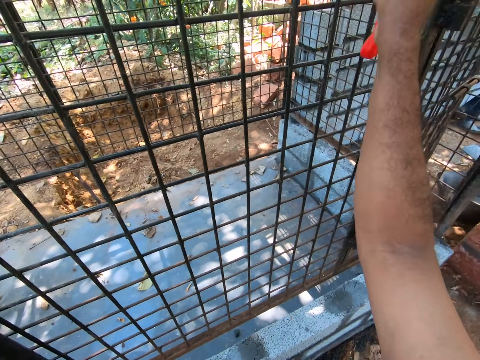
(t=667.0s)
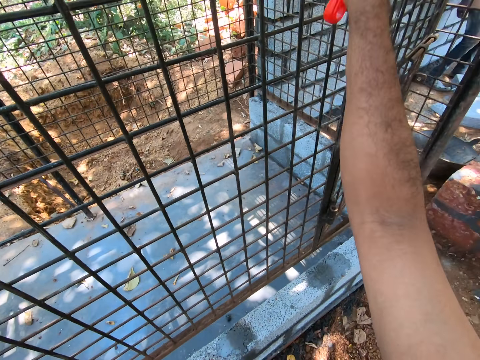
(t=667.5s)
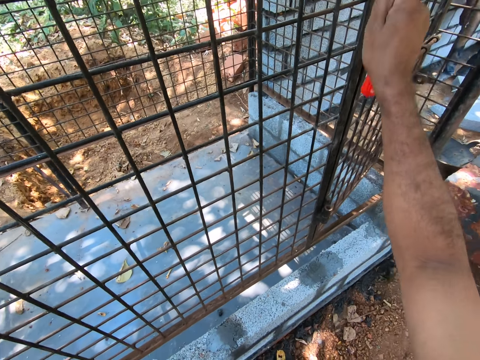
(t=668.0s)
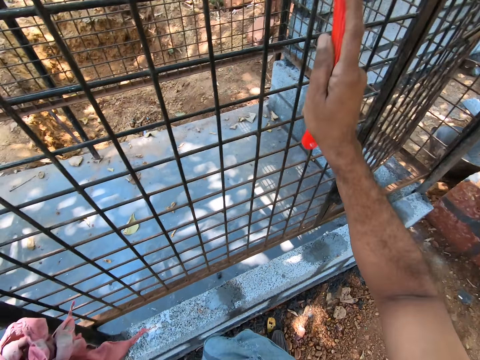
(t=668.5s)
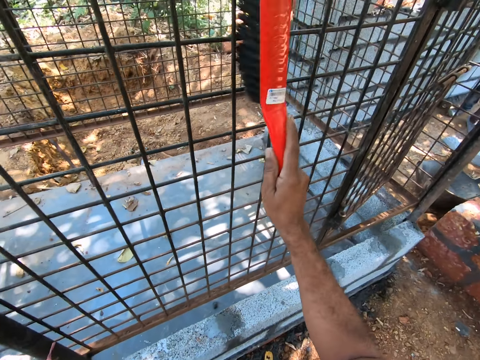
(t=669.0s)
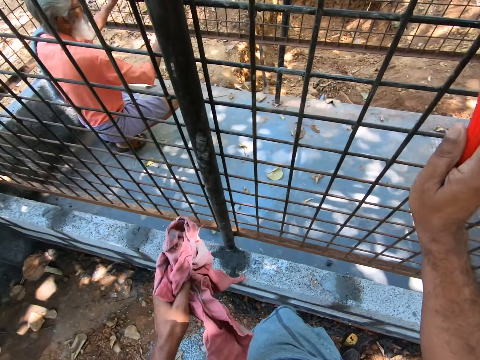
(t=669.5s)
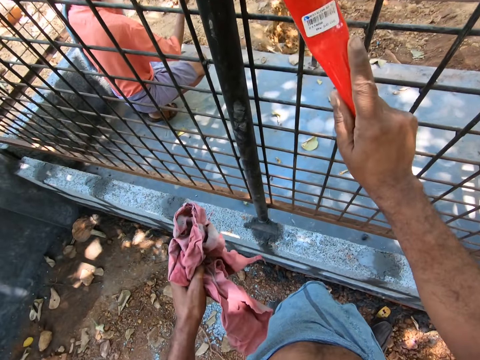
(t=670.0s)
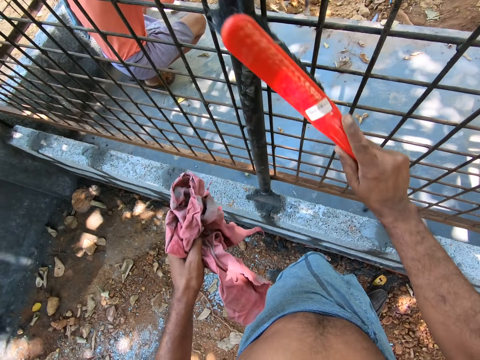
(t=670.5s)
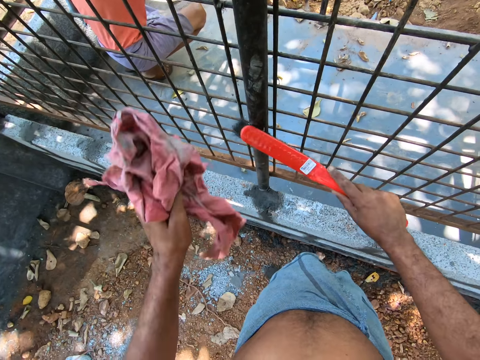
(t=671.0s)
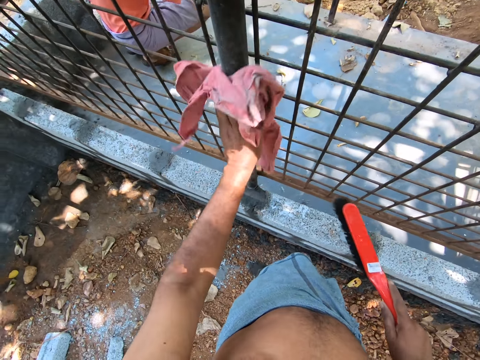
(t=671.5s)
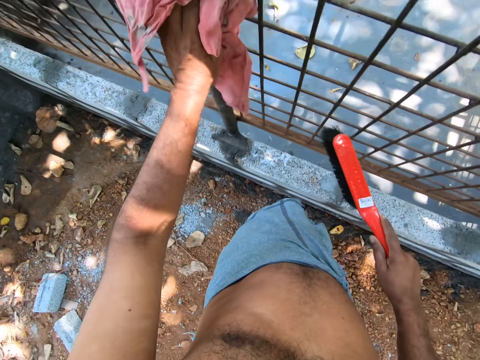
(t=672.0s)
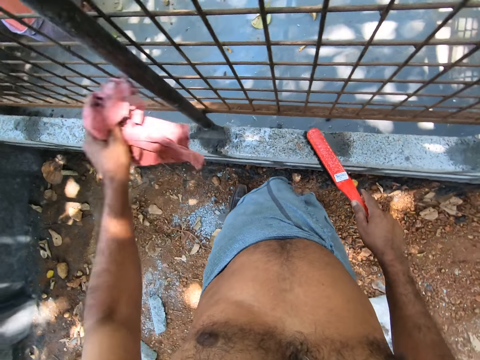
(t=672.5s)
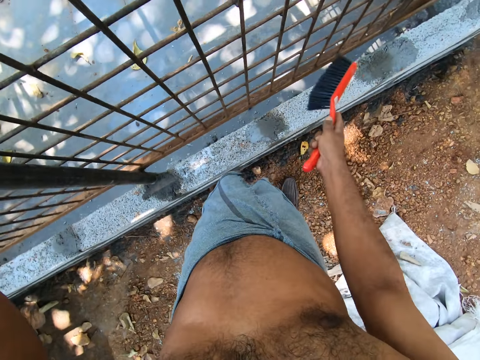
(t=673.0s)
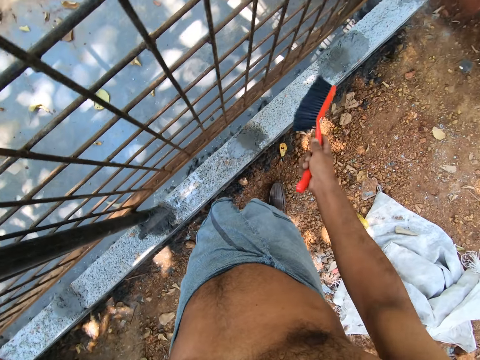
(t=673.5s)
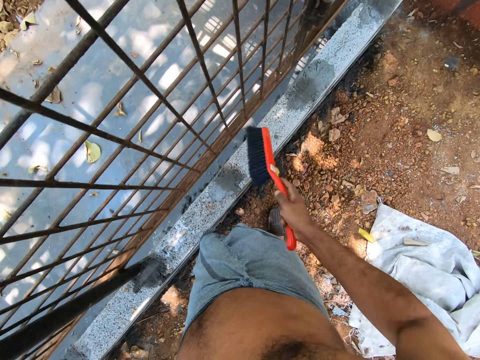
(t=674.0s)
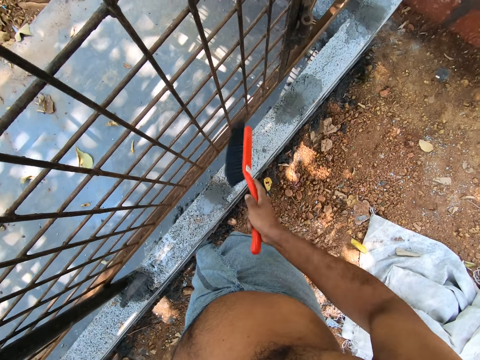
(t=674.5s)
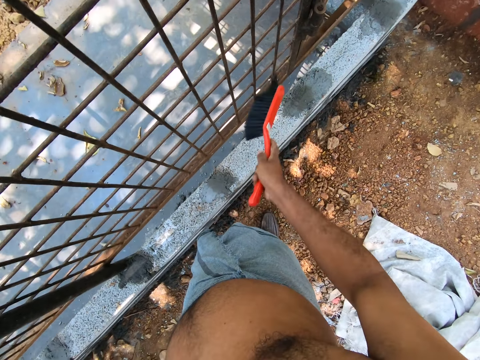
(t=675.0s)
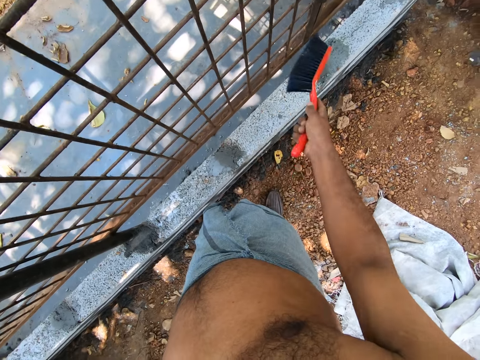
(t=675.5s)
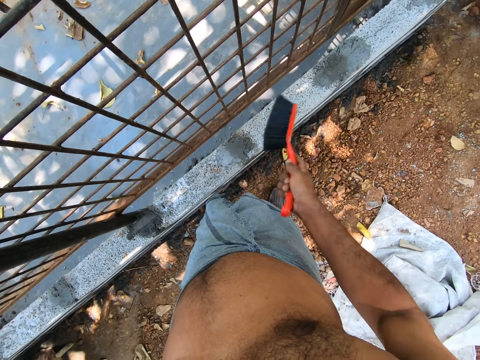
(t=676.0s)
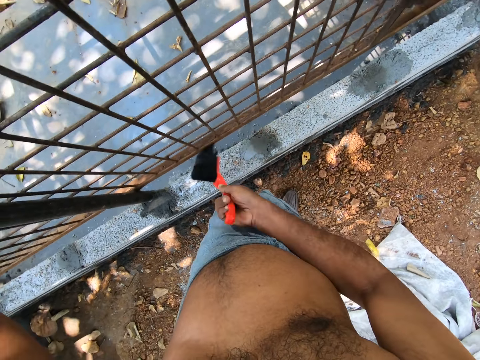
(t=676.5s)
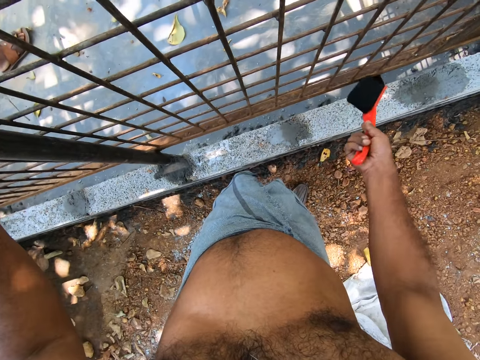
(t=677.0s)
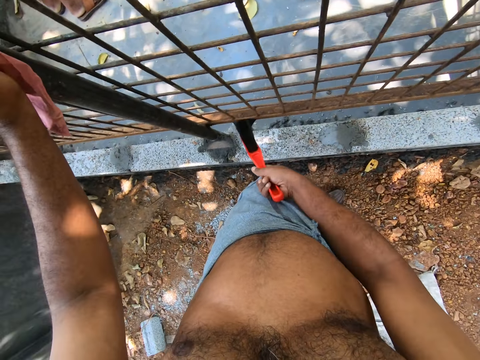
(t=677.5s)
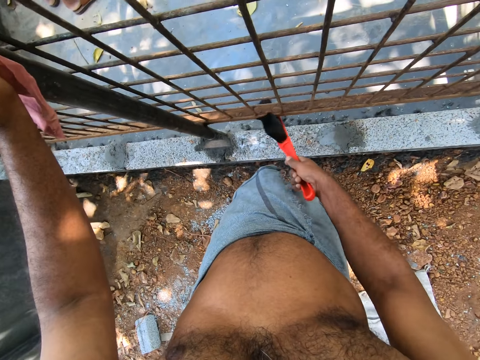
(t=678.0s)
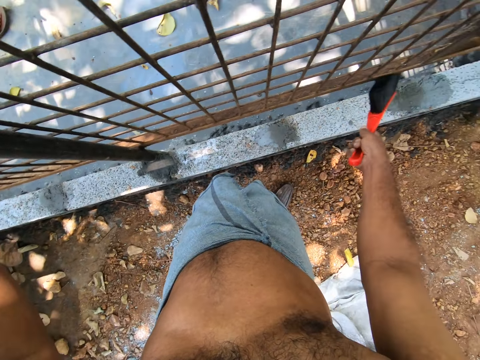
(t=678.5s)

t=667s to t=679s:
The man converses with the camera wearer. The camera wearer cleans the cage with the rag in his left hand. He cleans the cage with the brush in his right hand.

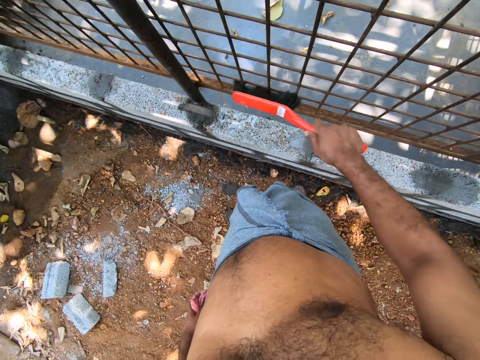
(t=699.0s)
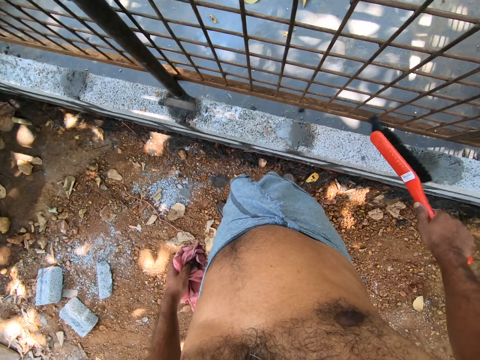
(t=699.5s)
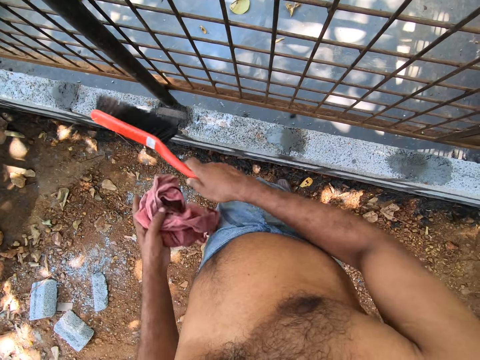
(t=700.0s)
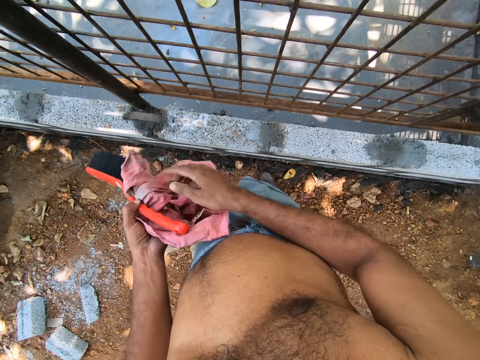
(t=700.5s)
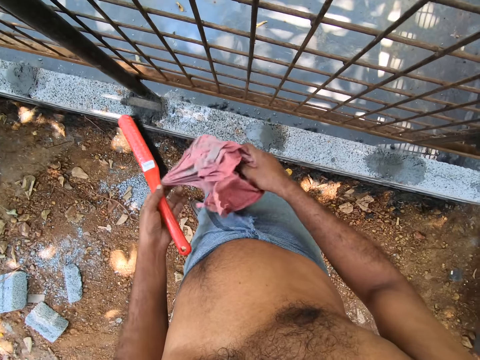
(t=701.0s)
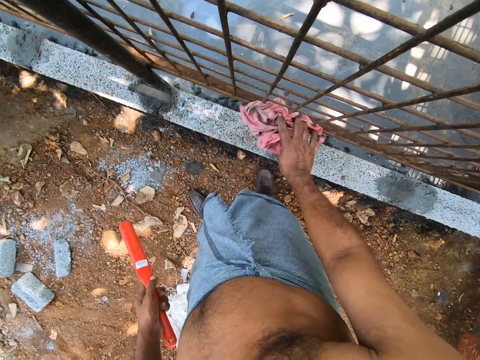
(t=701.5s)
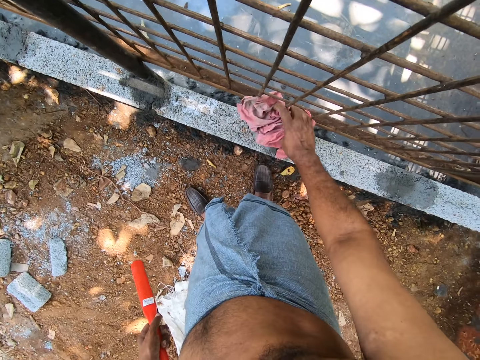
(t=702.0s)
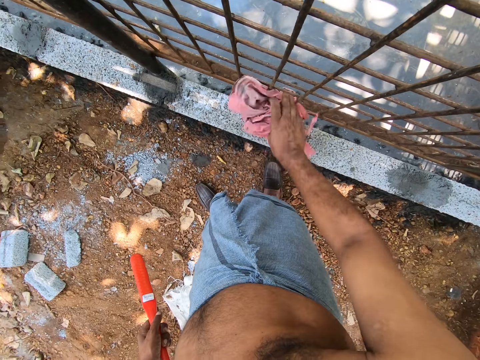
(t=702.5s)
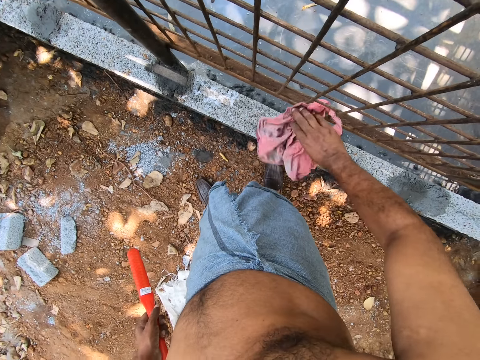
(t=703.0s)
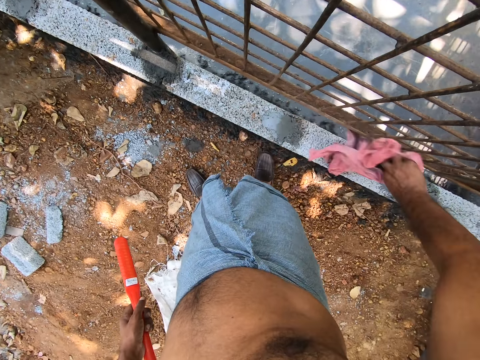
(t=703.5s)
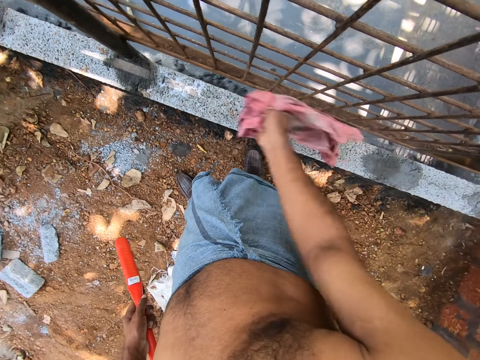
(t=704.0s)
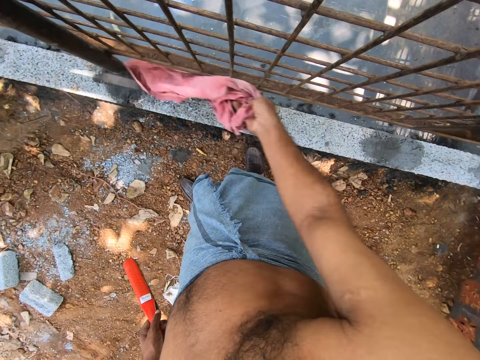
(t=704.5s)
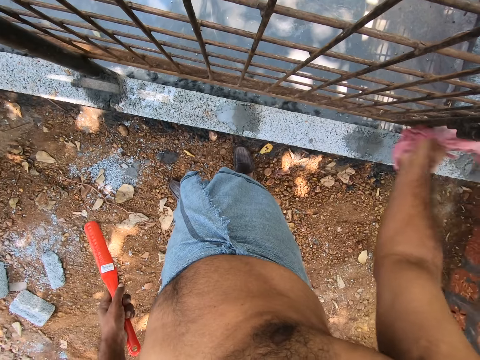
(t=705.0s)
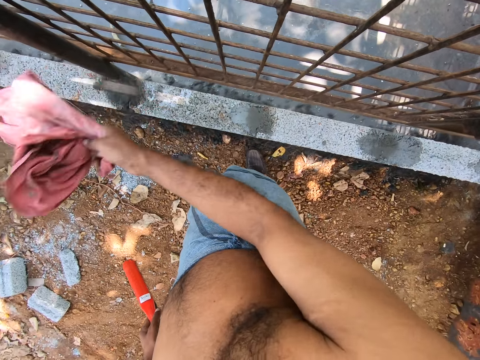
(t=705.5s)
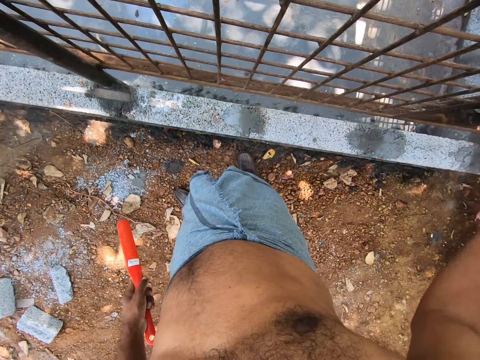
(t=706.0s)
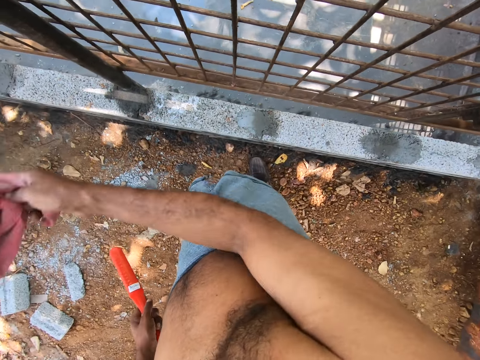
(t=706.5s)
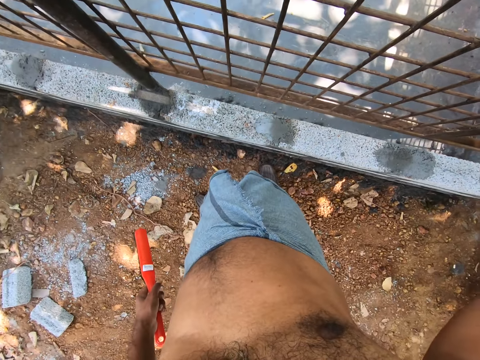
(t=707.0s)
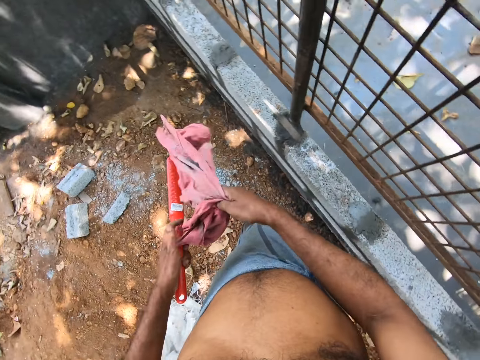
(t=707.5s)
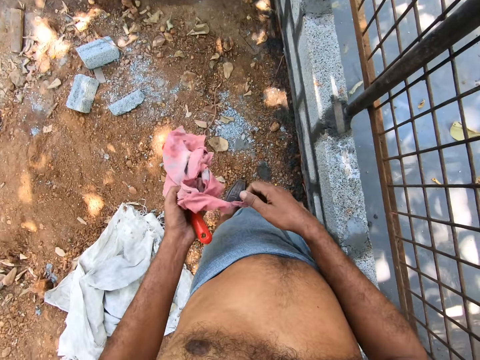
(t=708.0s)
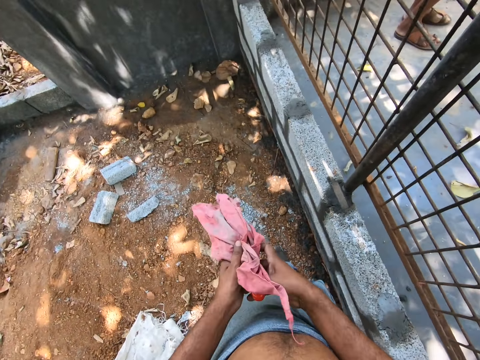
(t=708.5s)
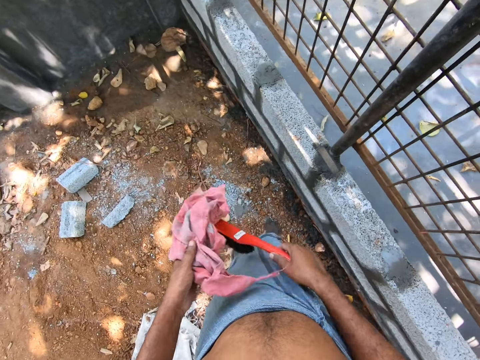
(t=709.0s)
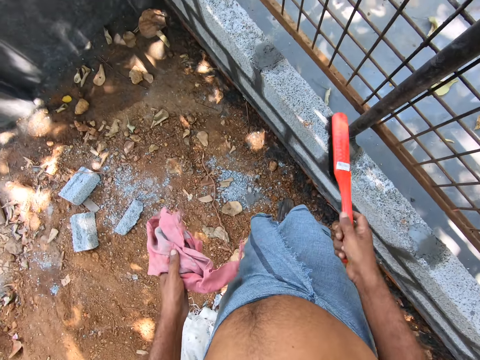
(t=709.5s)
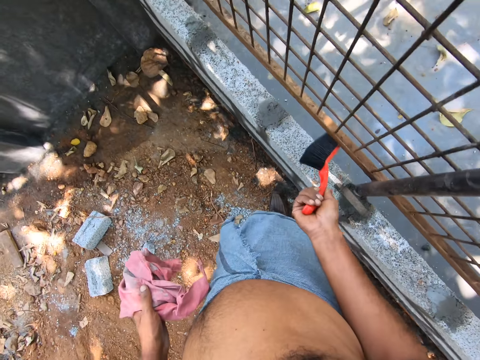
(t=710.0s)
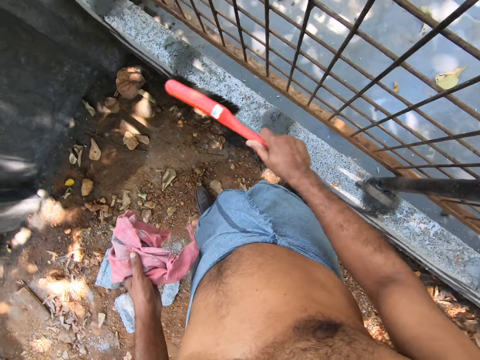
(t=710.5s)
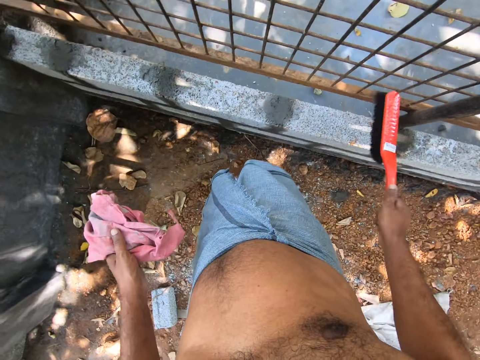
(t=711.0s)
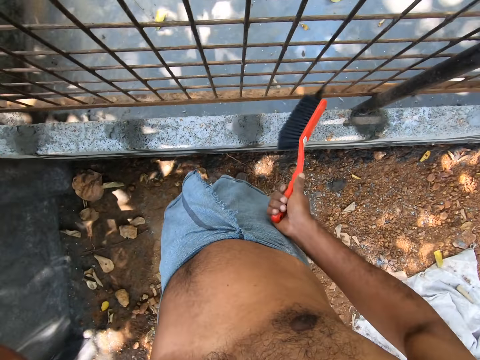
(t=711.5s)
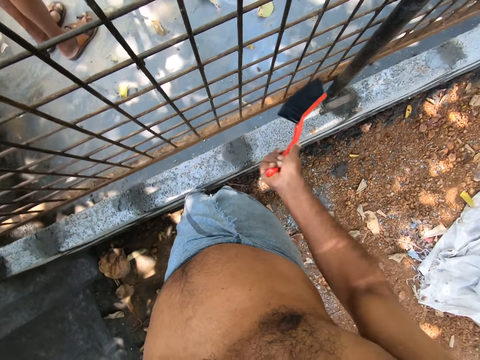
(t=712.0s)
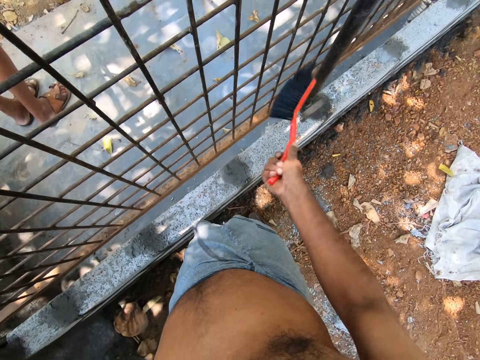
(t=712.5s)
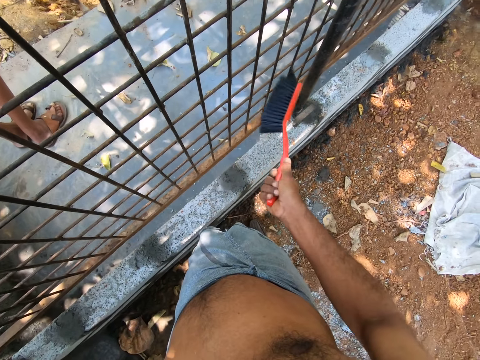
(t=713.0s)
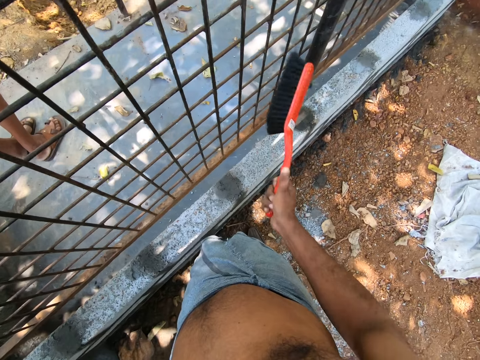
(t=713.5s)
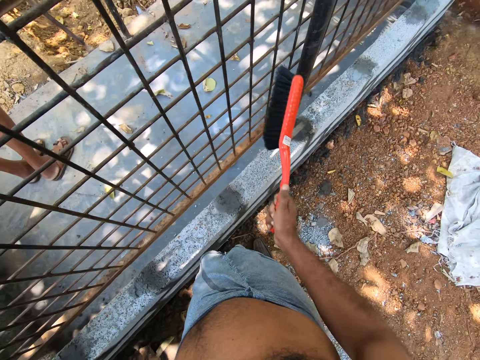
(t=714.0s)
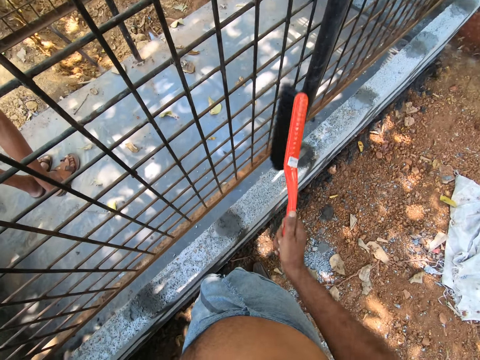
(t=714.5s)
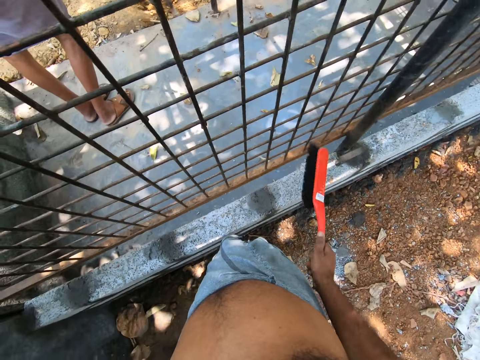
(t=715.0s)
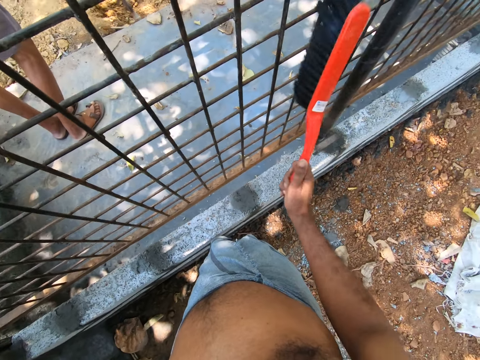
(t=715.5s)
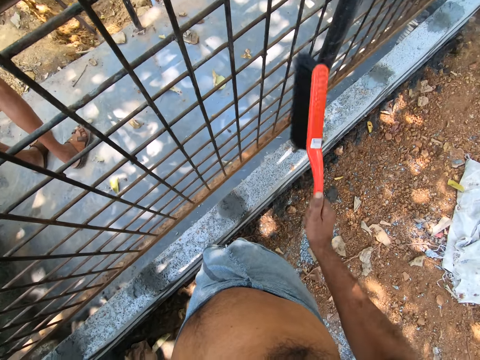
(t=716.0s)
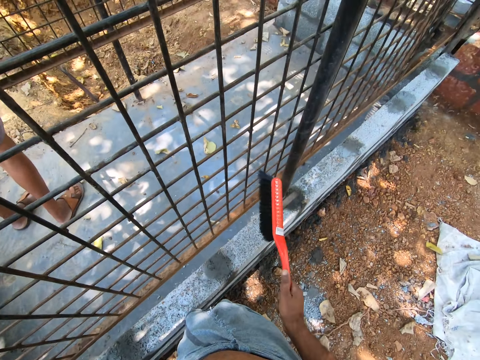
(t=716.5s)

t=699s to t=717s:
The camera wearer passes the brush from his right hand to his left hand. He picks up the rag from his left hand with his right hand. He cleans the cage with the rag in his right hand. He passes the rag from his right hand to his left hand. He picks up the brush from his left hand with his right hand. He takes a few steps. He cleans the cage with the brush in his right hand.
